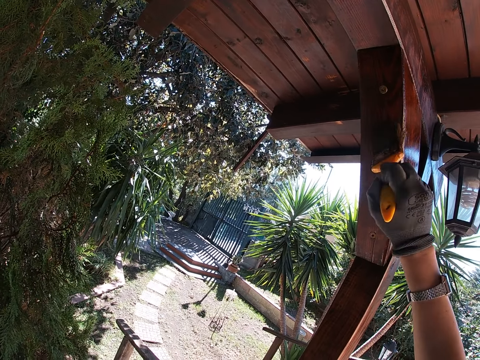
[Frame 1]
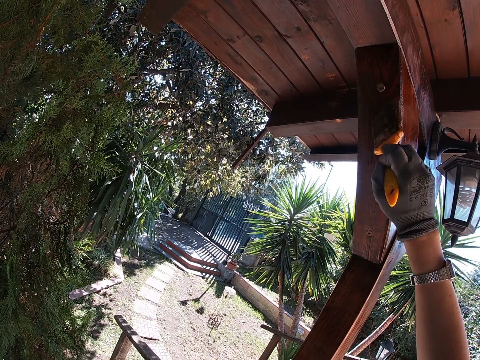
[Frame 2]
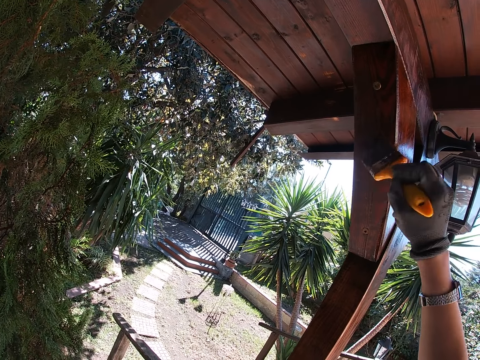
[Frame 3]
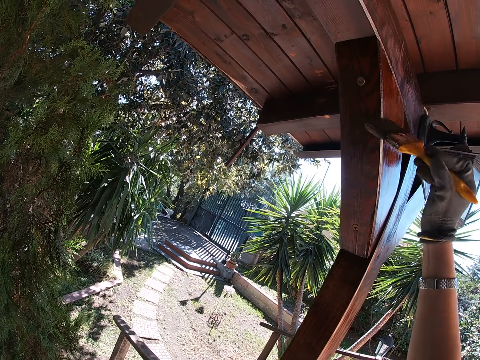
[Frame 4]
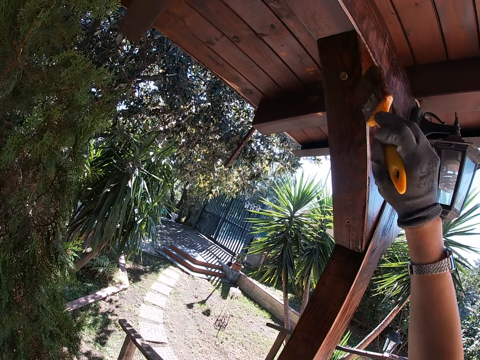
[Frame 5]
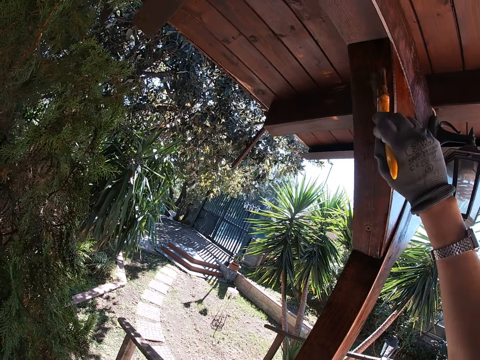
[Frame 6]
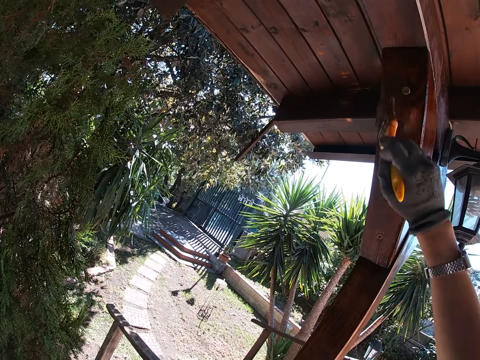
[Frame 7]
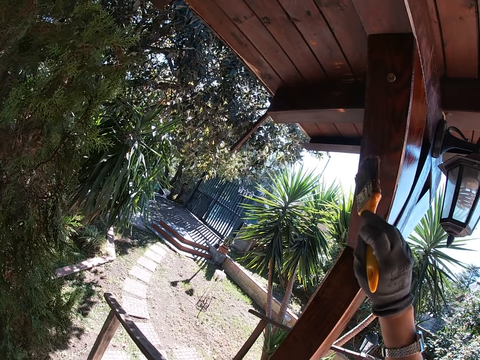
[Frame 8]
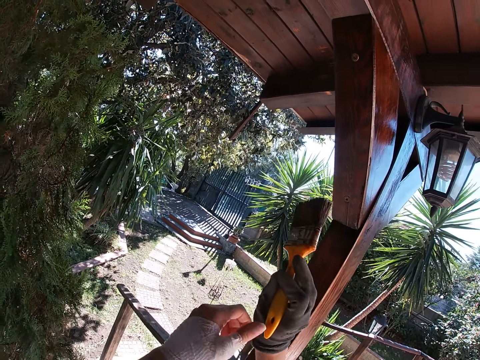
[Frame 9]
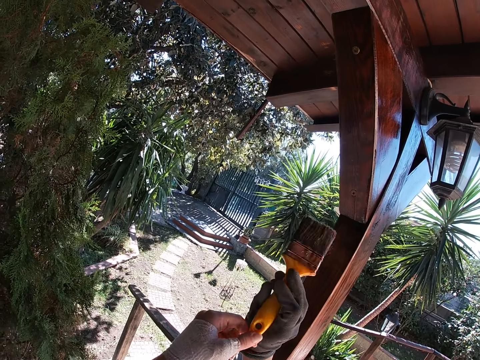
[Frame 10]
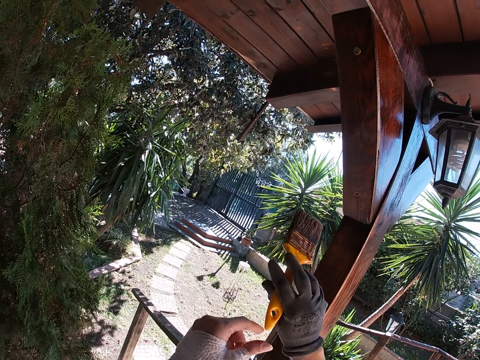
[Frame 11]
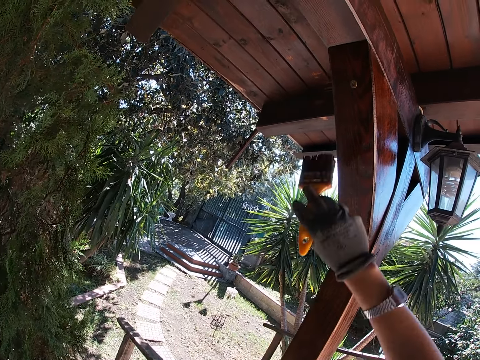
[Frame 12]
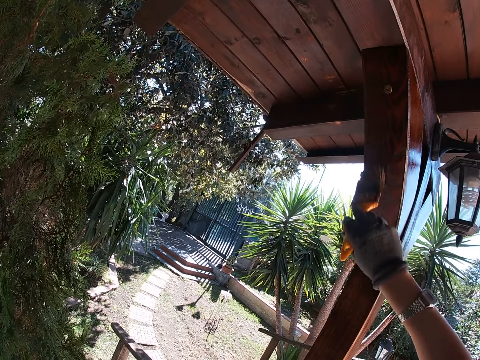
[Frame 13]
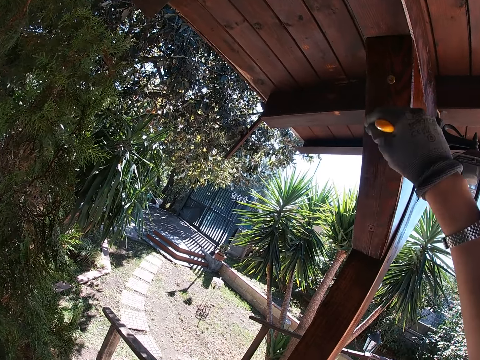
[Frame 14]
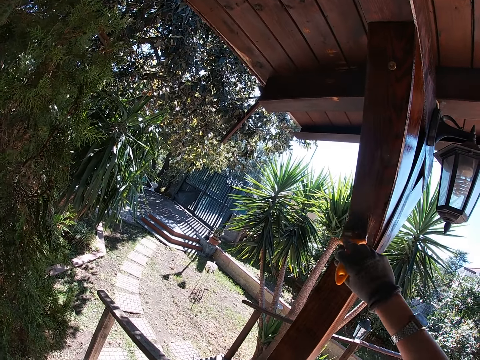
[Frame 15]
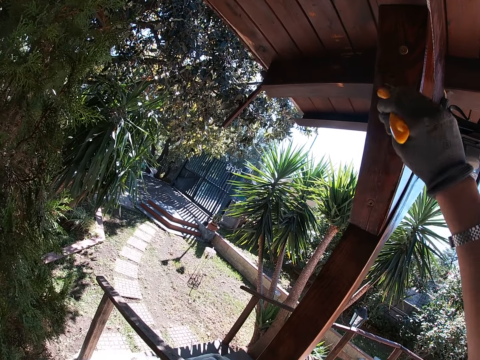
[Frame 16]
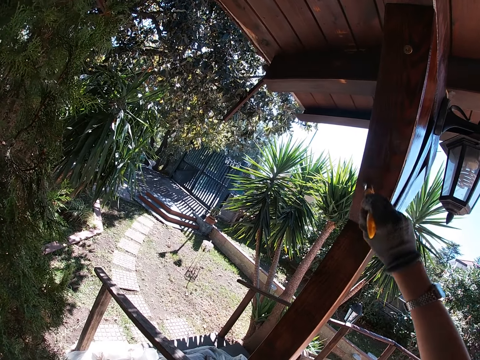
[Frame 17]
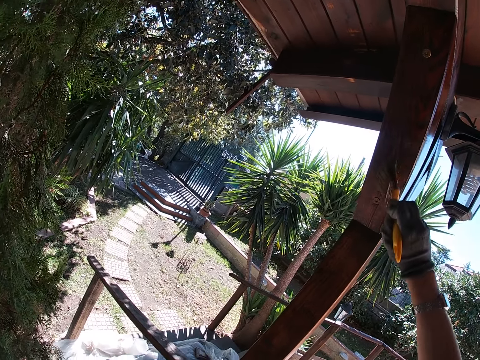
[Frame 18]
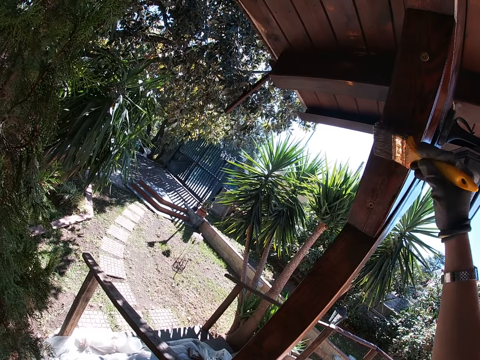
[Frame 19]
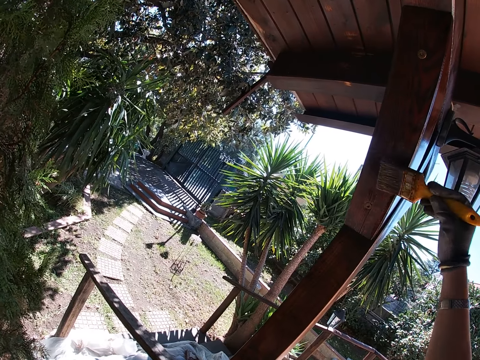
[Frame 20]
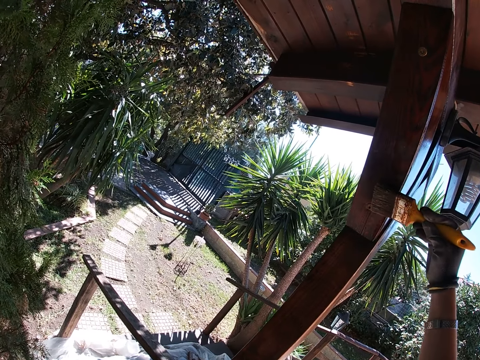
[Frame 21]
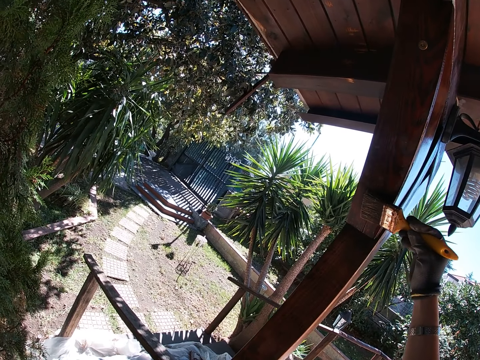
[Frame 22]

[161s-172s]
The camera wearer holds the brush well. They paint the wood.

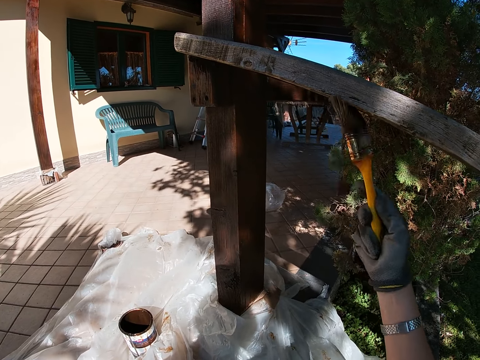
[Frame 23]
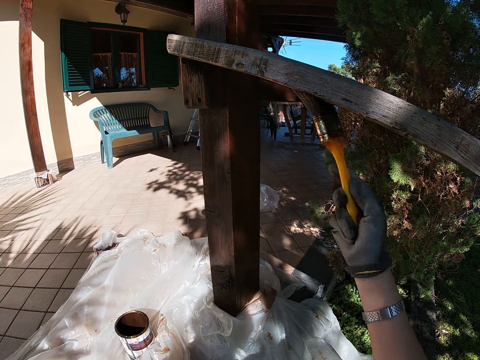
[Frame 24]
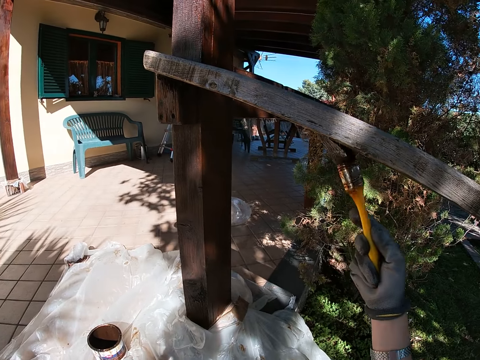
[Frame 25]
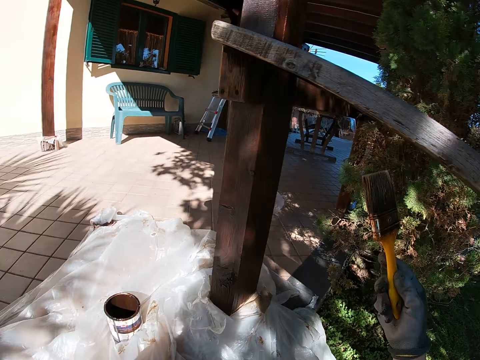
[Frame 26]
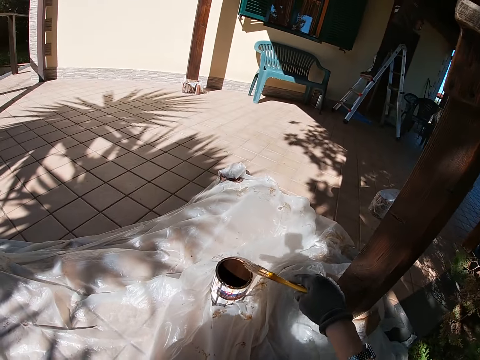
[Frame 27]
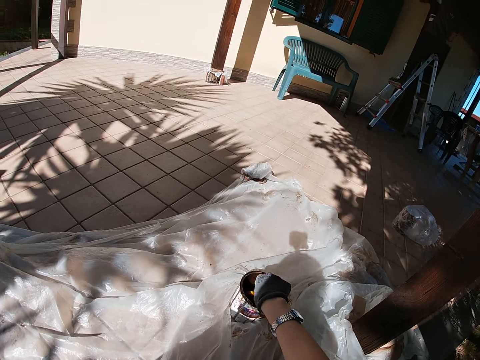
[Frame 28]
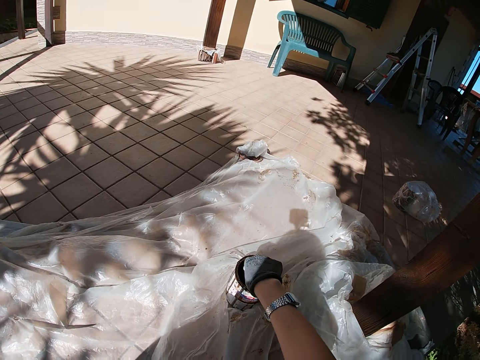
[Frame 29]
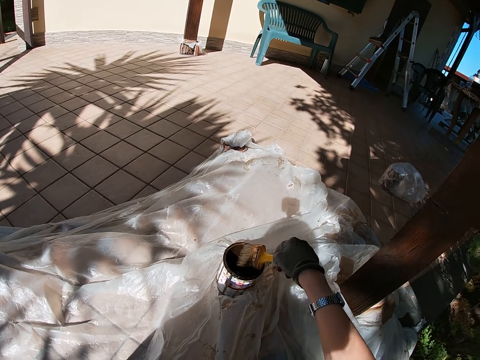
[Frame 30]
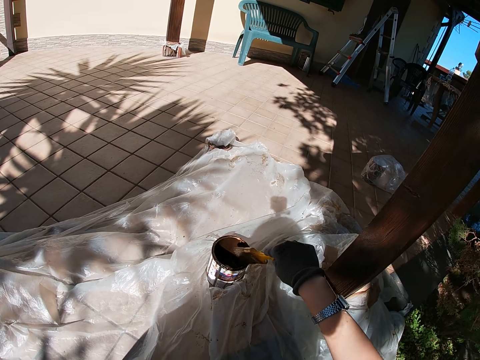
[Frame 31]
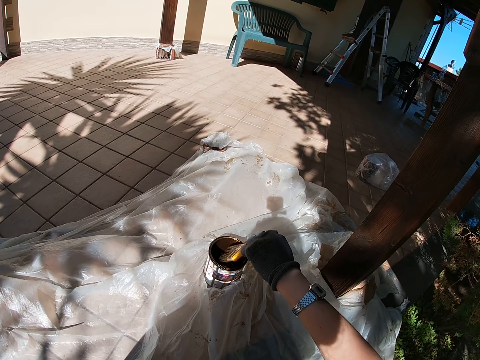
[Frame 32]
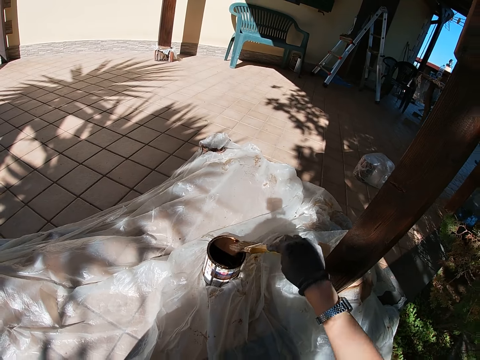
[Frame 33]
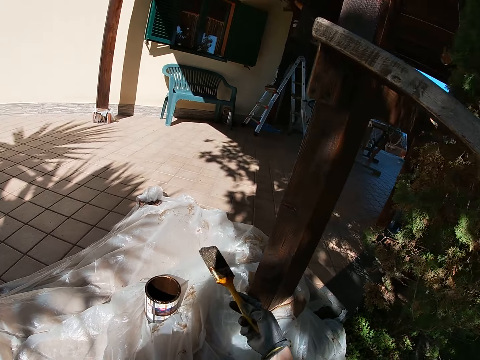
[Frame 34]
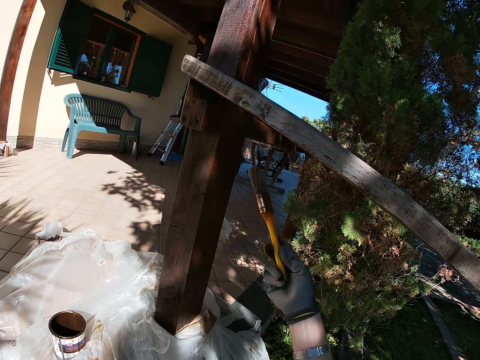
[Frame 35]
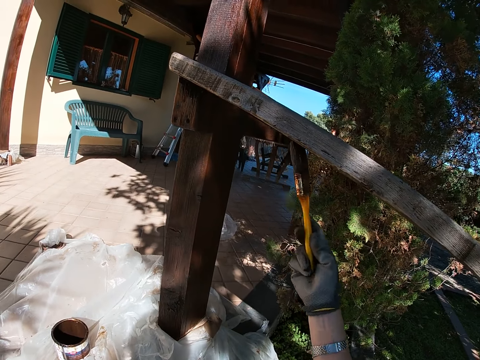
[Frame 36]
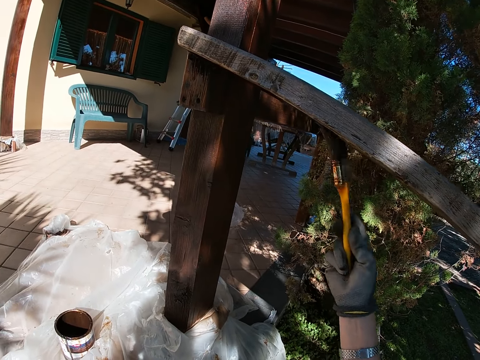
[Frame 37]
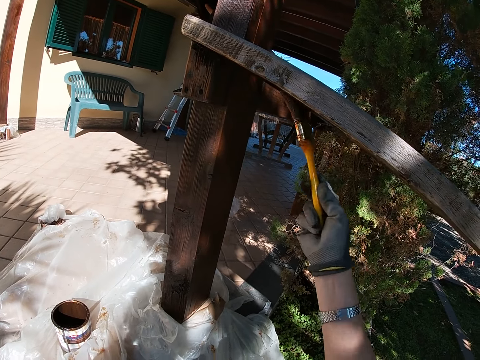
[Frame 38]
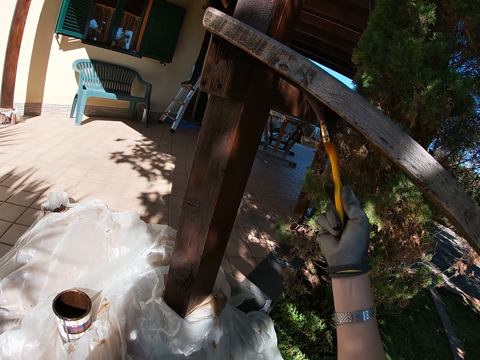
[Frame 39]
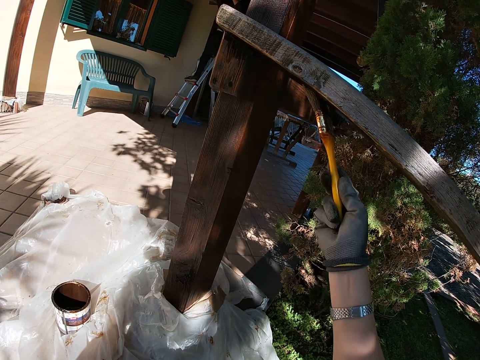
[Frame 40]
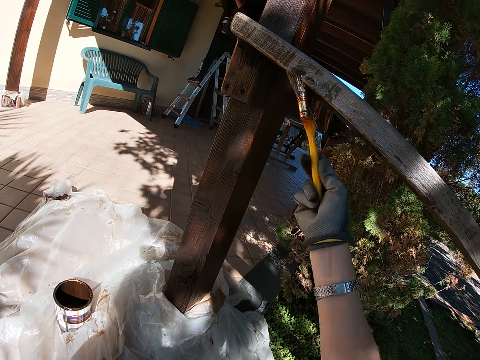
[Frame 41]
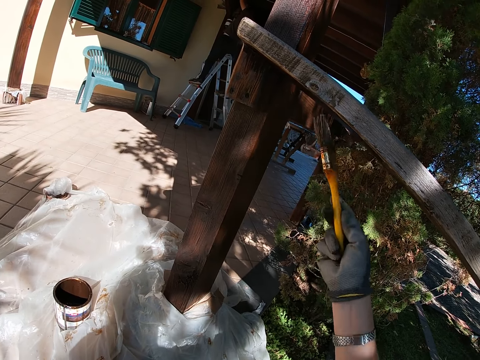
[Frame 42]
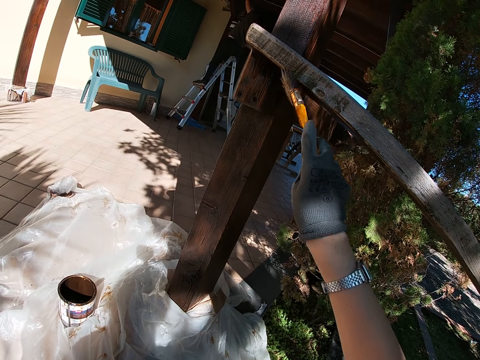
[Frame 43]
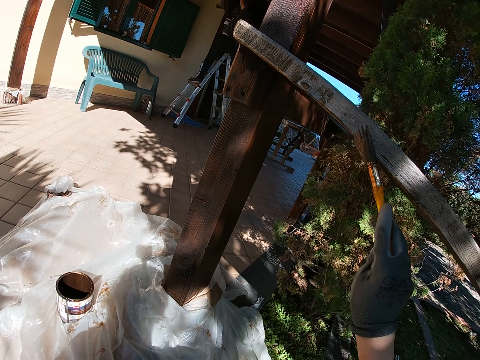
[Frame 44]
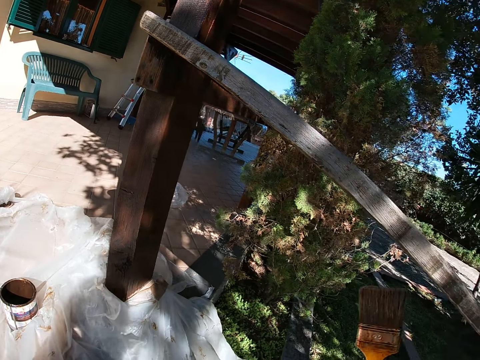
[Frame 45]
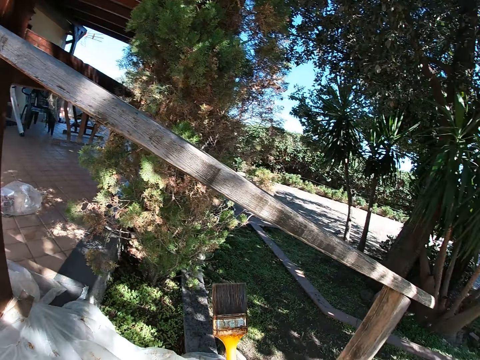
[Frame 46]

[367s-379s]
The camera wearer moves her hand towards the can of paint. She dips the paint brush in the can of paint. She lifts up the paint brush. She wipes the bristles of the paint brush on the can of paint, over the brim. She moves her hand towards the wood. She applies paint on the wood with the paint brush.

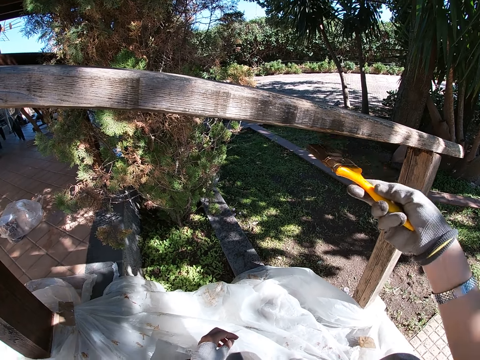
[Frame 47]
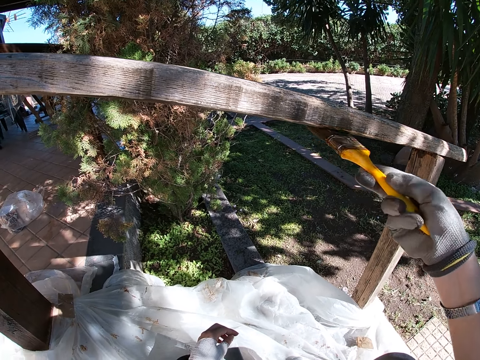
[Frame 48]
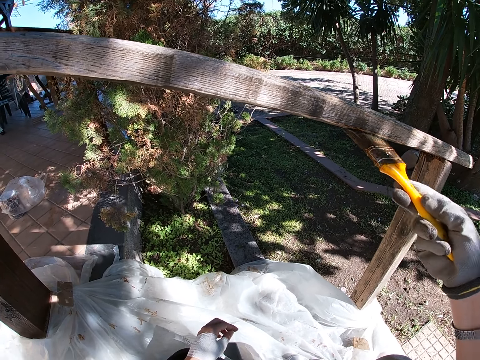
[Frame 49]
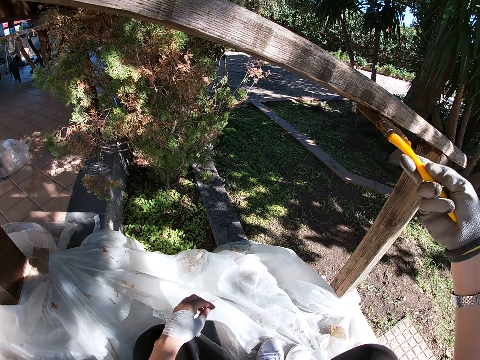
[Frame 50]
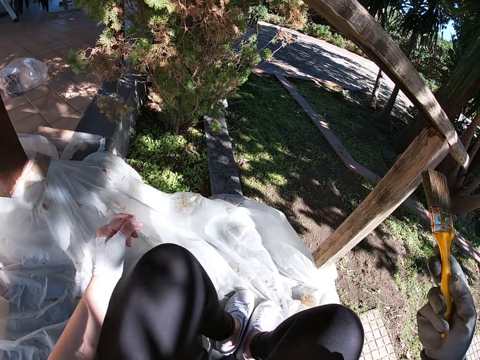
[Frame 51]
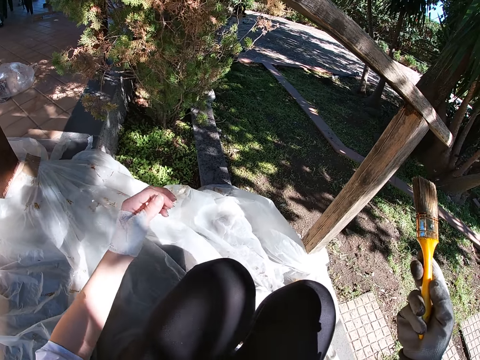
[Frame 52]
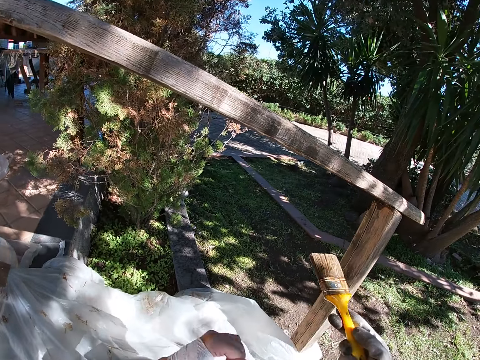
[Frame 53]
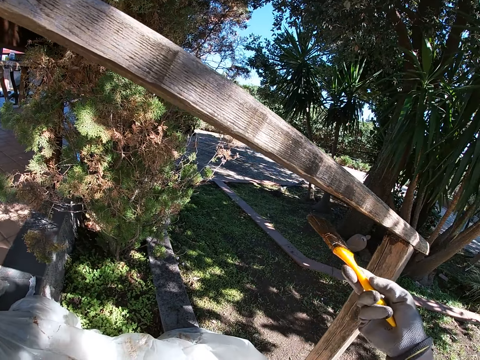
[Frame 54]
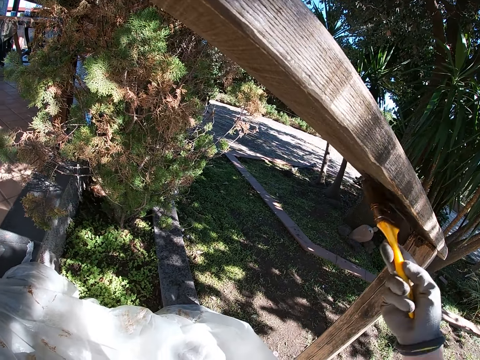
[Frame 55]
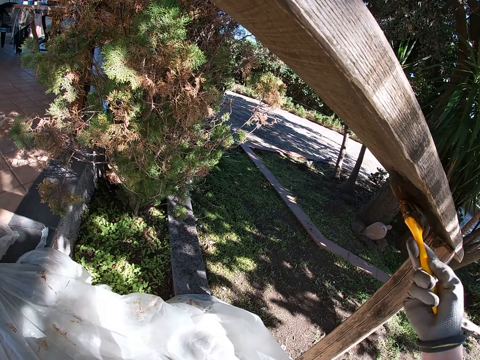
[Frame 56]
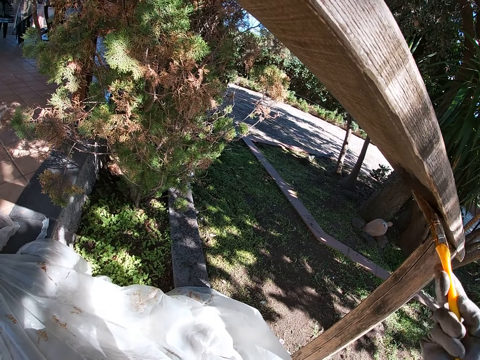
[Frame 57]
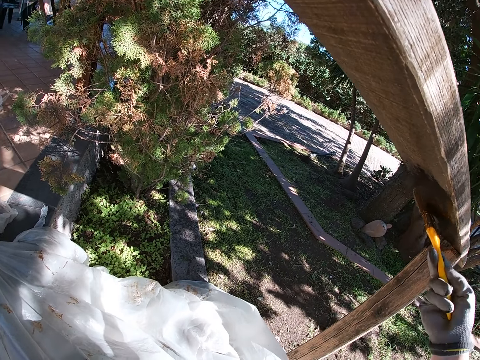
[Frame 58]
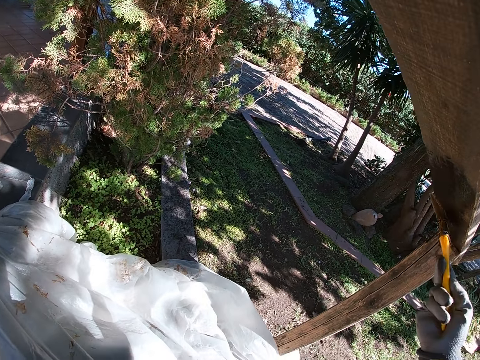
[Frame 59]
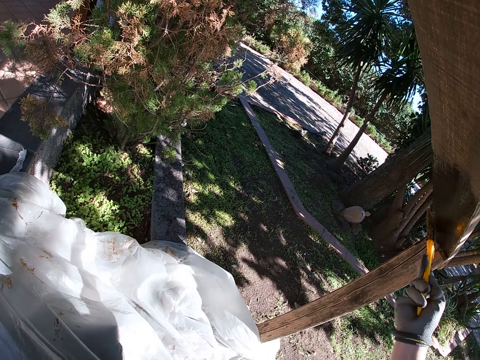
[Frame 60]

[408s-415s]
The camera wearer lowers the paint brush. They adjust their legs. They move their hand towards the wood. They resume painting the wooden rail with the paint brush.
